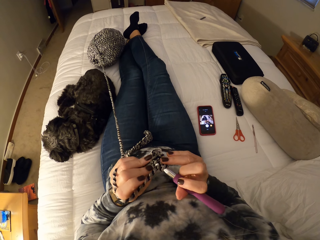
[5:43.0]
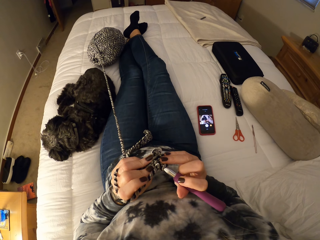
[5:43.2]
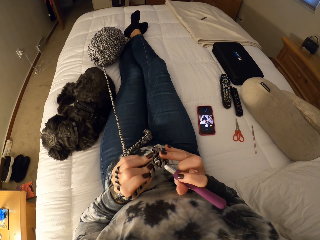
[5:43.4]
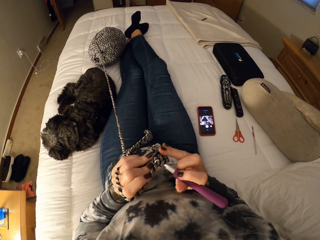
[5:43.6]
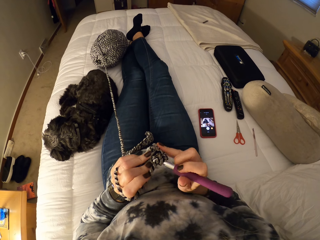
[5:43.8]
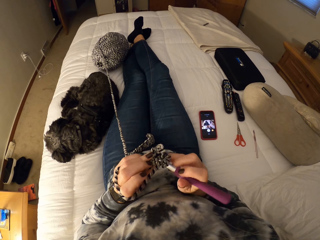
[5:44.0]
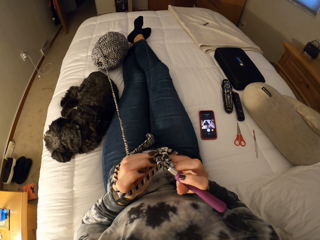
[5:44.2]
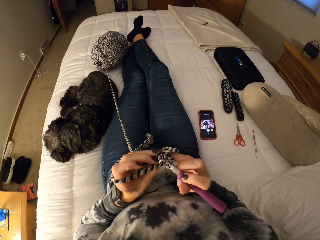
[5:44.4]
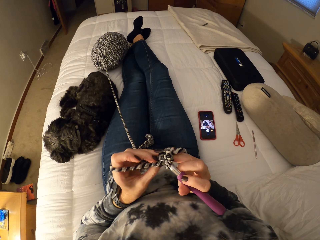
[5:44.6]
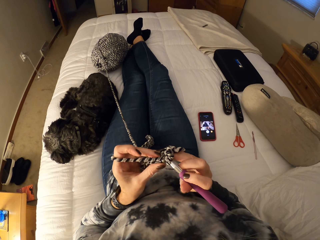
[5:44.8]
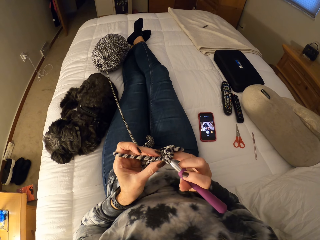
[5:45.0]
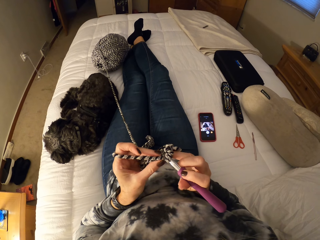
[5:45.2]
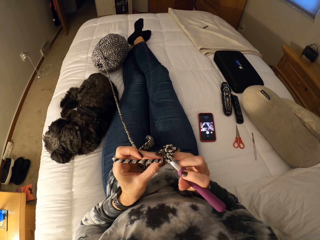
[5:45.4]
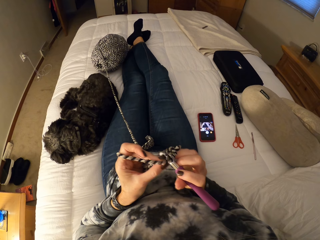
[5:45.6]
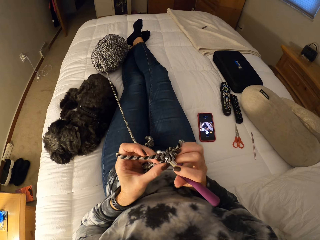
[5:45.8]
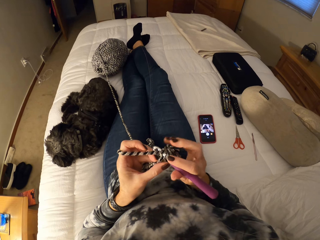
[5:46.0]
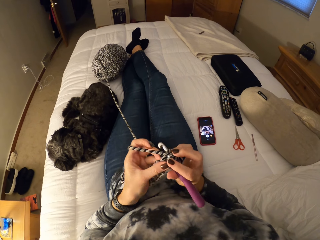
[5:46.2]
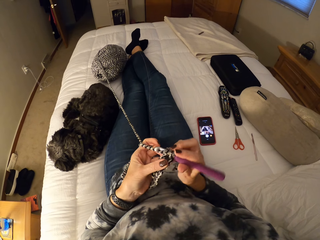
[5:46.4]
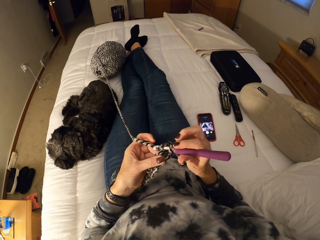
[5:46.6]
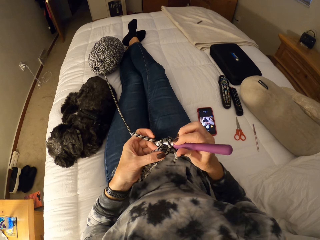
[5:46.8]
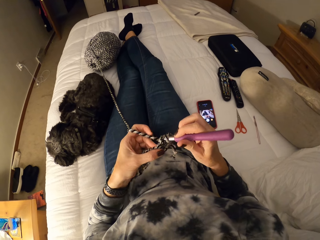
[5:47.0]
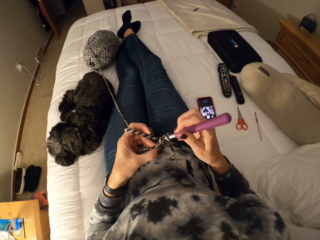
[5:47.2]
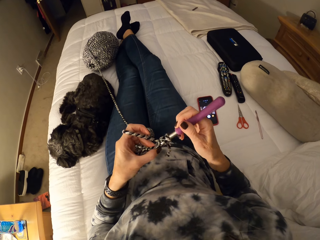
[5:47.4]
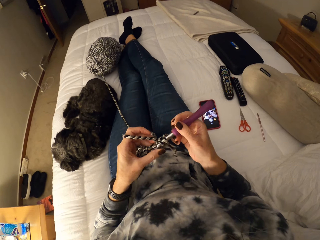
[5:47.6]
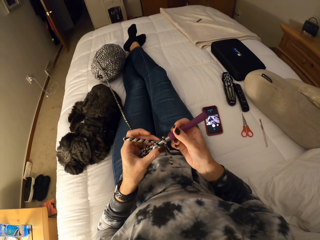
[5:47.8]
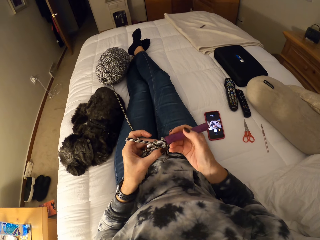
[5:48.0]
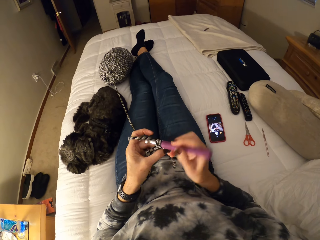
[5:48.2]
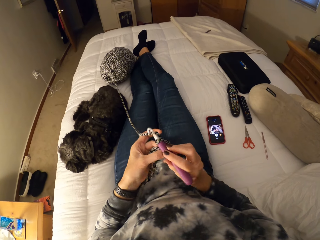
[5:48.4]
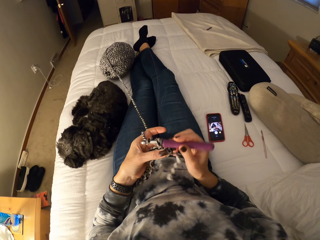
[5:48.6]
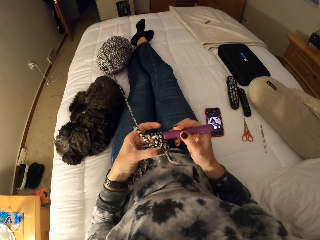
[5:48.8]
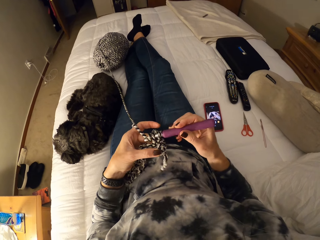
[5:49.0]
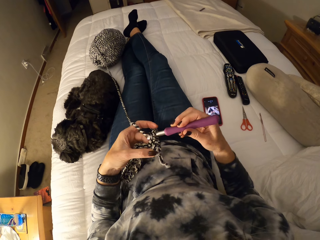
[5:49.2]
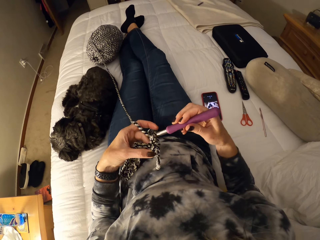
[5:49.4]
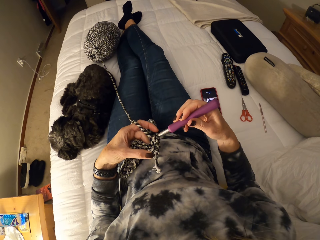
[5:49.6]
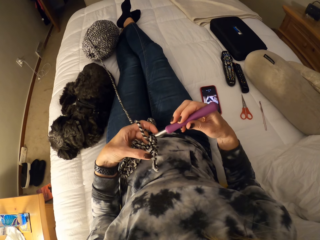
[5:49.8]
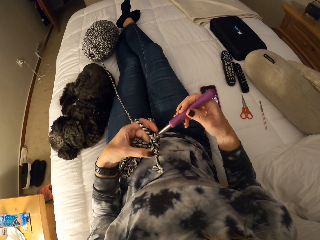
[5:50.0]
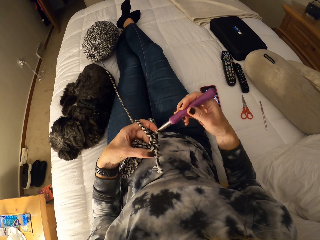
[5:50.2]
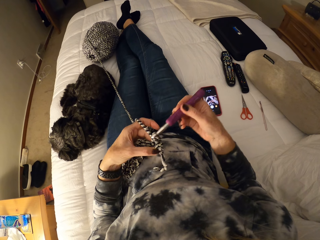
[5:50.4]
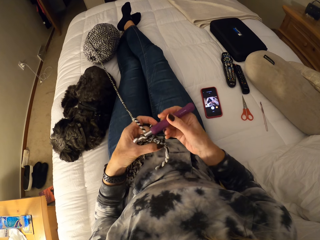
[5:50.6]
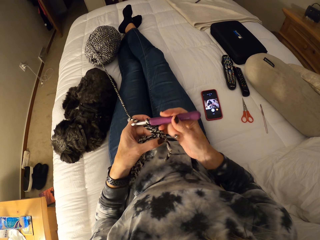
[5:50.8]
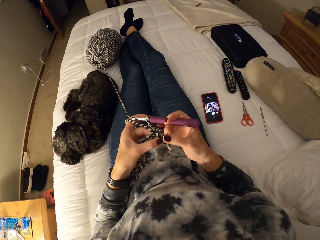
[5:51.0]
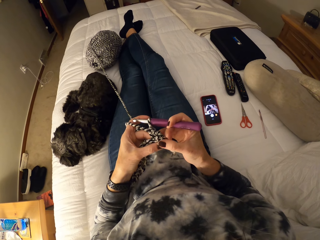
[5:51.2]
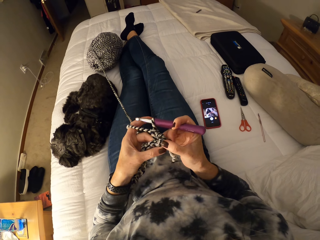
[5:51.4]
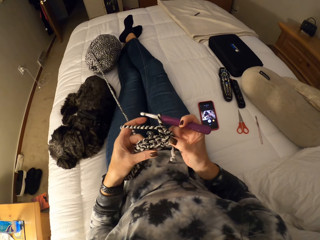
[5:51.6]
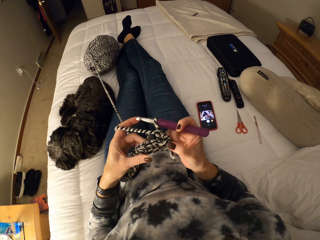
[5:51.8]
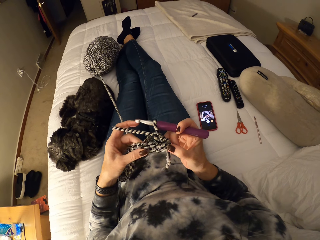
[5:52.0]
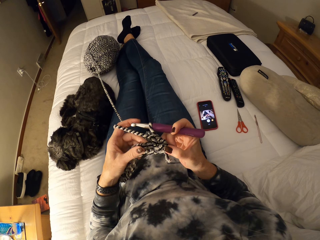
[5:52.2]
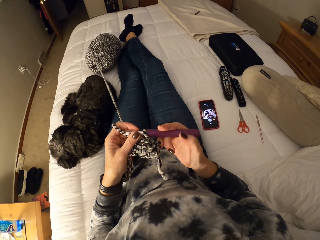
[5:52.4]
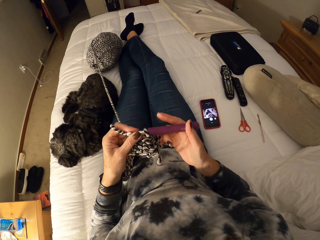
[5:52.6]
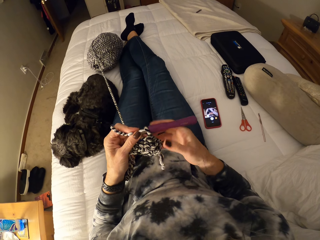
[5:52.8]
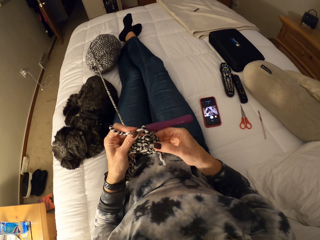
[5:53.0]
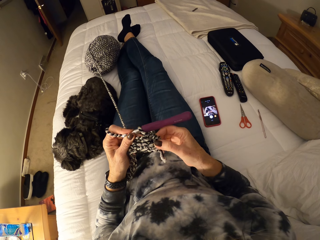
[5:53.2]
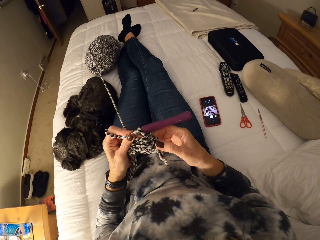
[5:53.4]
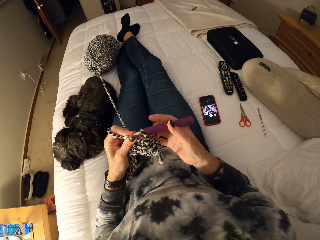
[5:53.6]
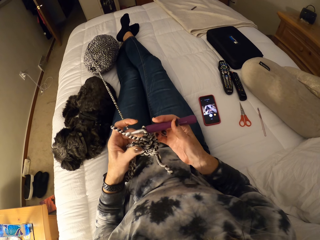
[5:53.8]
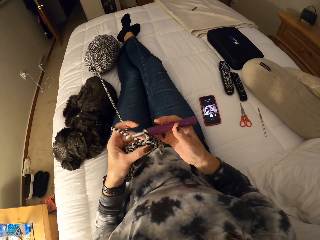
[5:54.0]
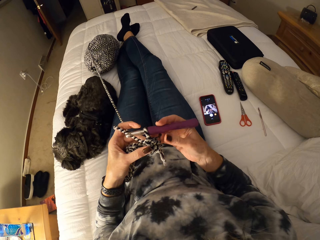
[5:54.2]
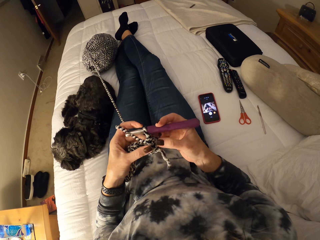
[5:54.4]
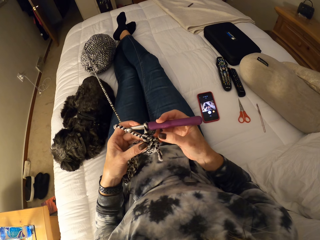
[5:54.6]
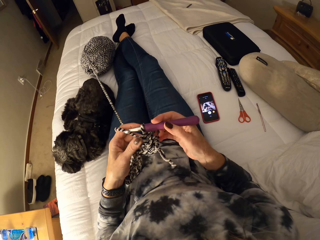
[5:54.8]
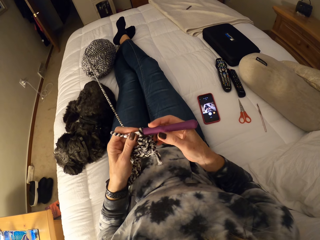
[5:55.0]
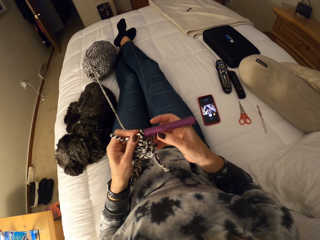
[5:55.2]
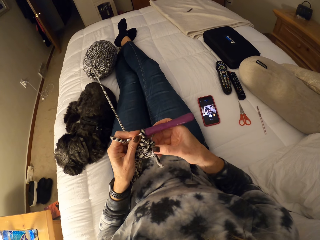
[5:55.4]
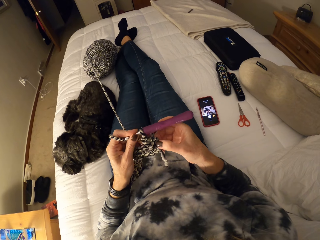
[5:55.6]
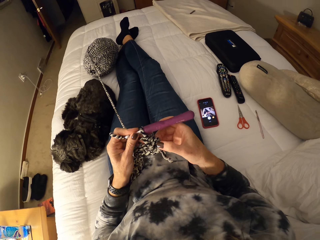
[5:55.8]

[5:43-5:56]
The camera wearer knits a cloth with a crochet hook. She adjusts the crochet with her hands. She inspects the cloth.

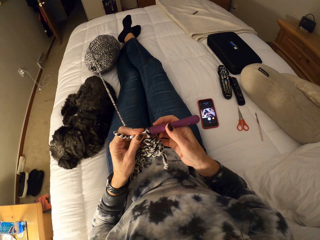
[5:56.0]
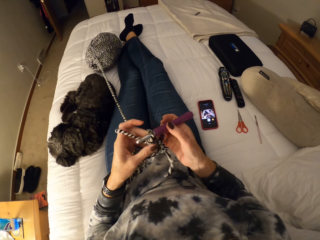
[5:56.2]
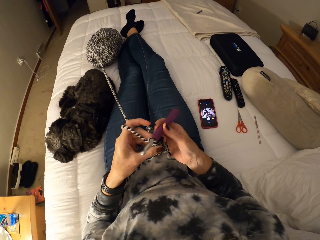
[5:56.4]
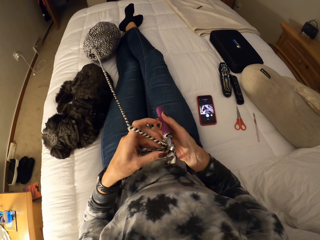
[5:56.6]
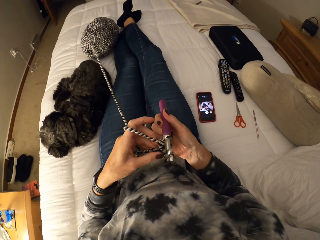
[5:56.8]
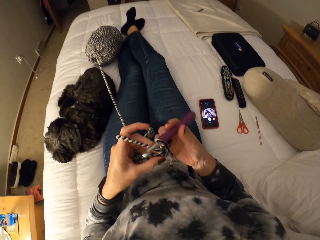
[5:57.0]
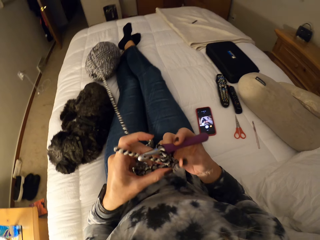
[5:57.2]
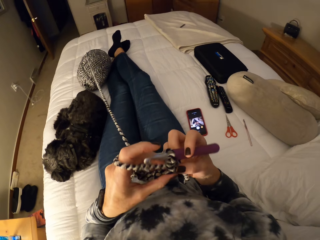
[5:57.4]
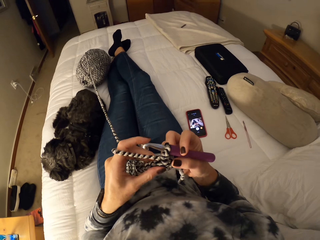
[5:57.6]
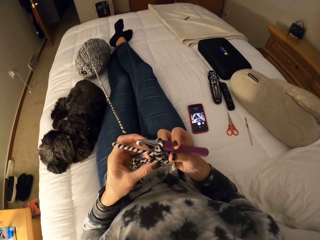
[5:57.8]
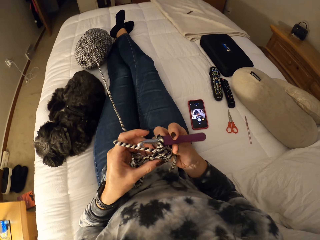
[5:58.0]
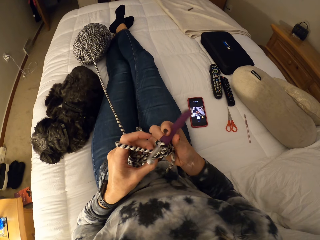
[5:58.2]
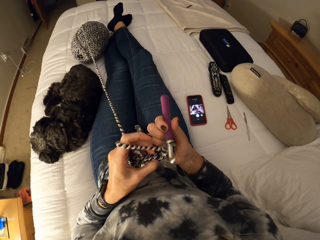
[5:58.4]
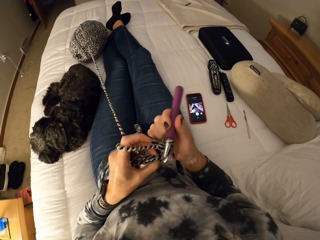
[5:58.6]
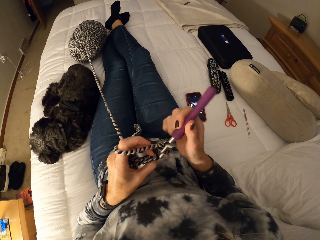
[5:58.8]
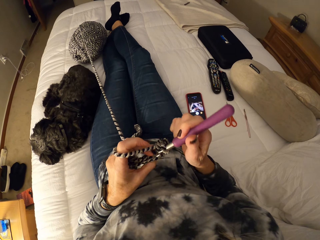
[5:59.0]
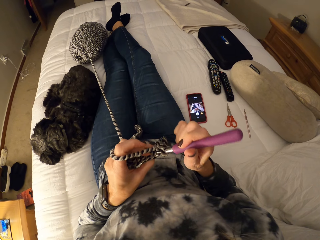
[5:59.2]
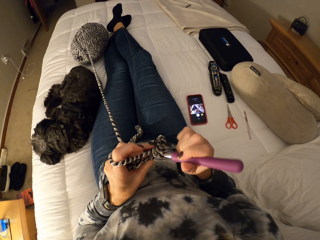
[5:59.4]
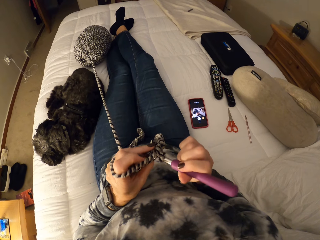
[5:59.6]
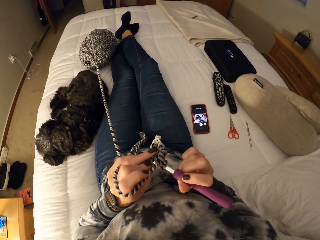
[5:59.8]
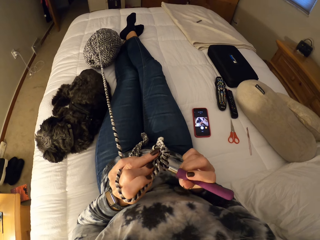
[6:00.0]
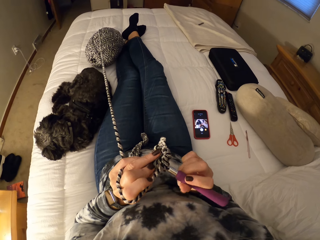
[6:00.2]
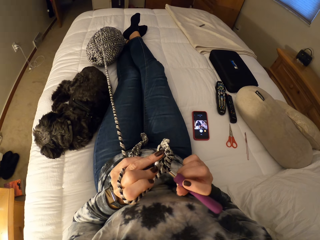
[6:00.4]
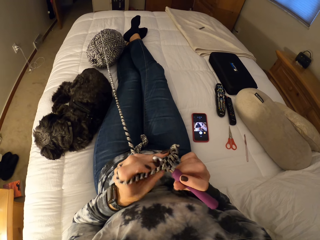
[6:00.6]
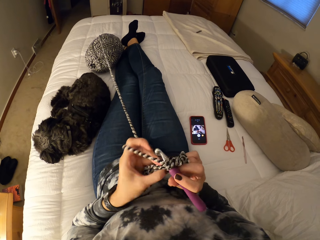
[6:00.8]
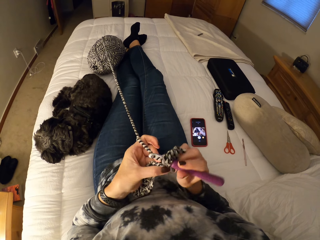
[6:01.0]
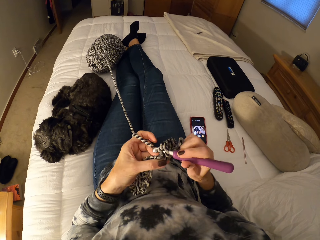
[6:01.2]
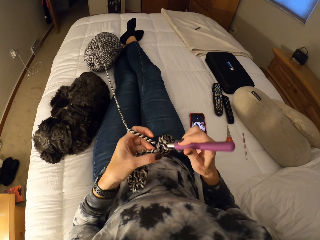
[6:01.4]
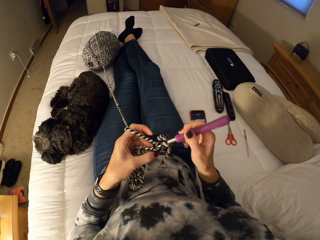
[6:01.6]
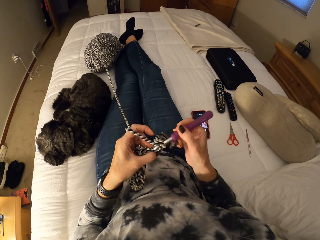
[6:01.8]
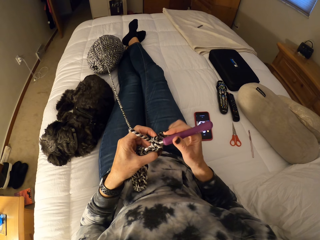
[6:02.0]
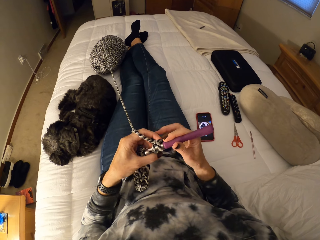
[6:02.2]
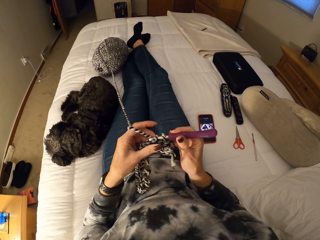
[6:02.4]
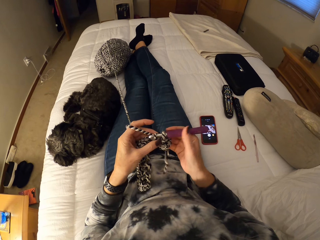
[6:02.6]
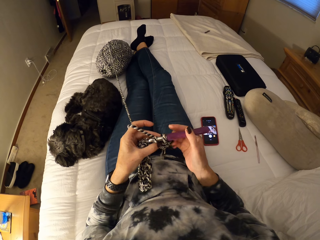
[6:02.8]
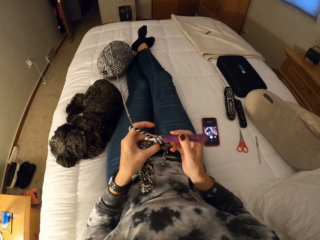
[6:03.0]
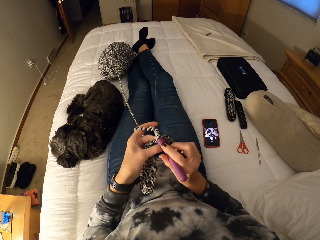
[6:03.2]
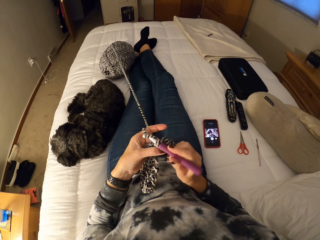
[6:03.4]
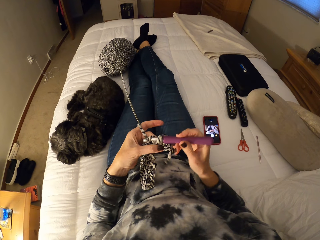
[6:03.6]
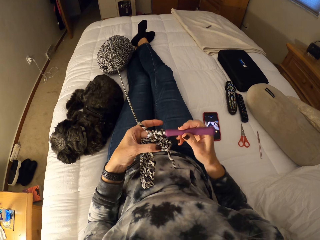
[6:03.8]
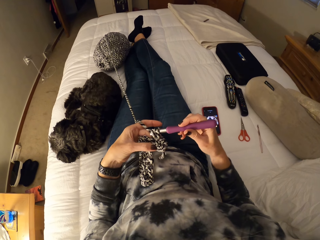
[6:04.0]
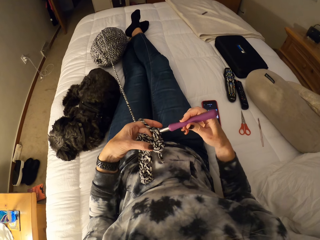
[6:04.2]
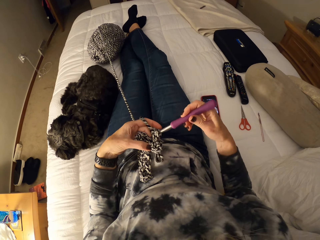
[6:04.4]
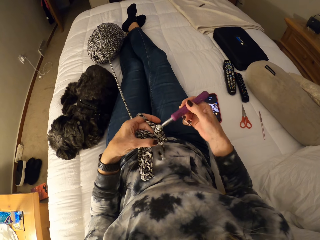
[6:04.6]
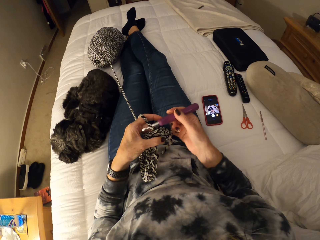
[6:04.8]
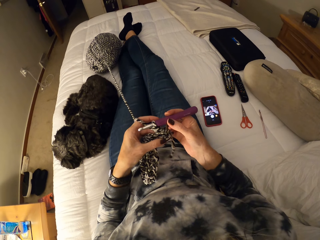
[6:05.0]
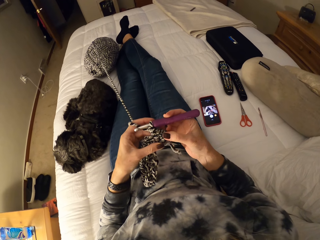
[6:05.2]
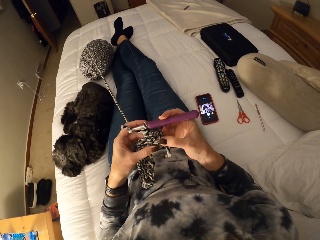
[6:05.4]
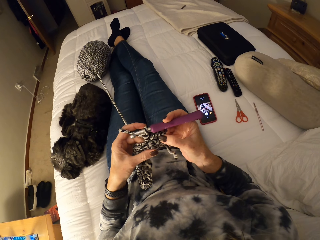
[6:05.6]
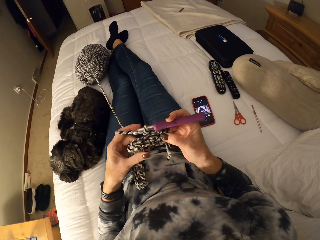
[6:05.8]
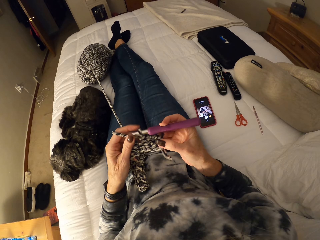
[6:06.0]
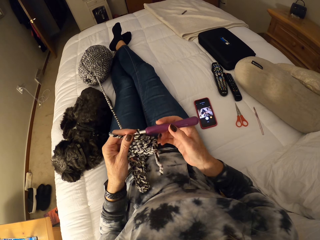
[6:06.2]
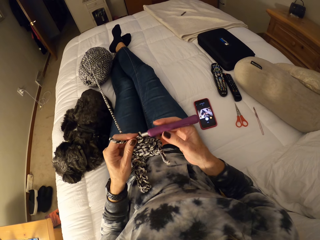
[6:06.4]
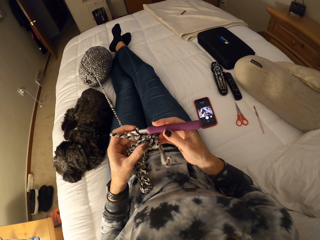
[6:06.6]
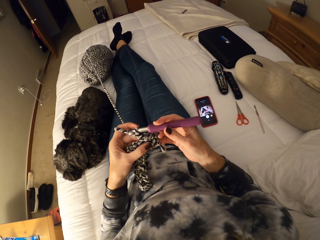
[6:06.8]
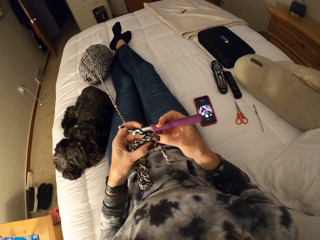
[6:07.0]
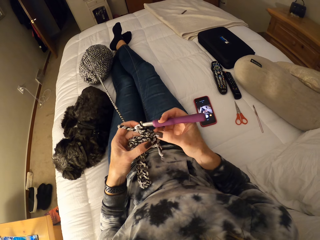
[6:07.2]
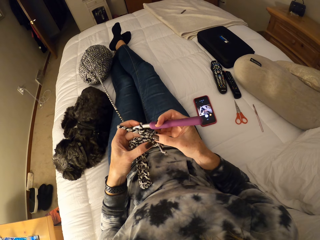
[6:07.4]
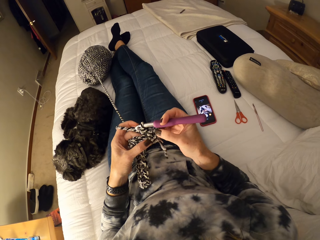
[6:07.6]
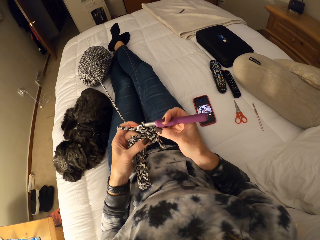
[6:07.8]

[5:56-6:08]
The camera wearer knits a cloth with a crochet hook with a yarn. She adjusts the crochet with her hands. She inspects the cloth.
